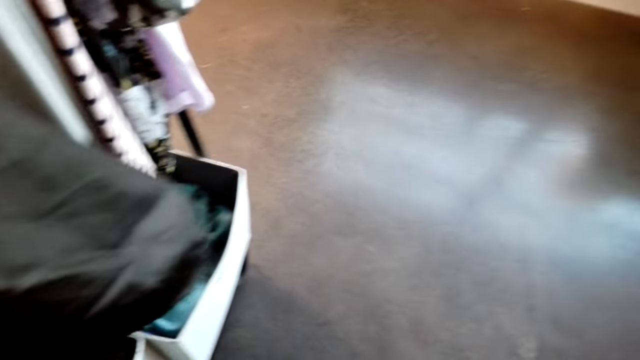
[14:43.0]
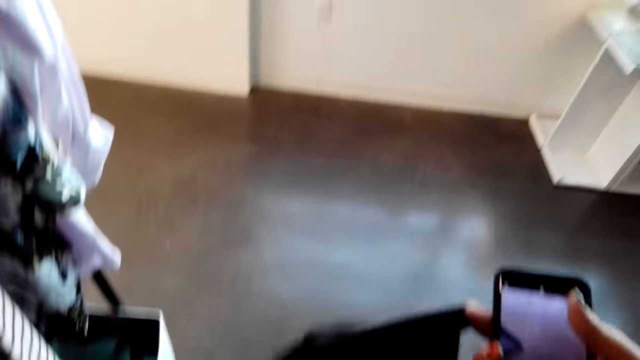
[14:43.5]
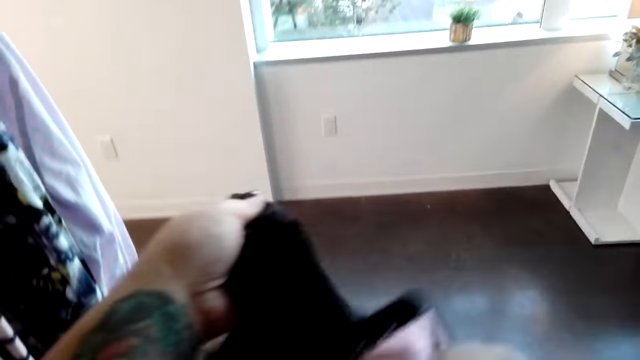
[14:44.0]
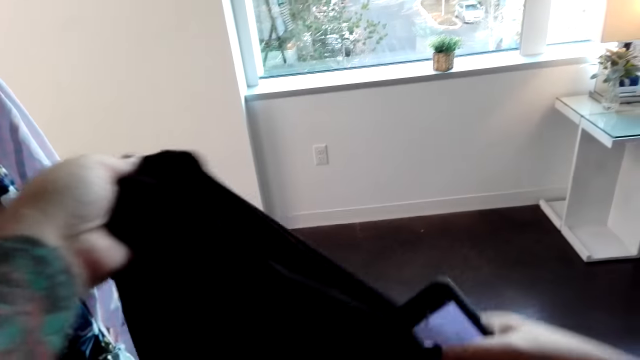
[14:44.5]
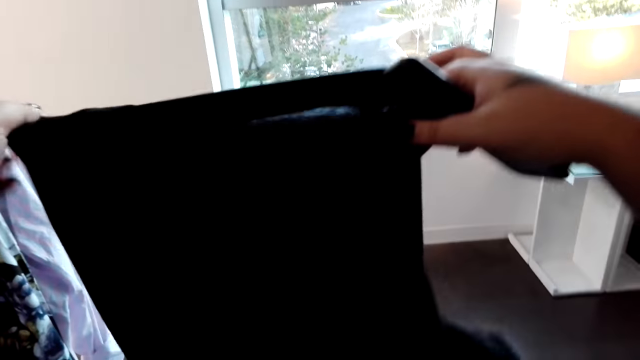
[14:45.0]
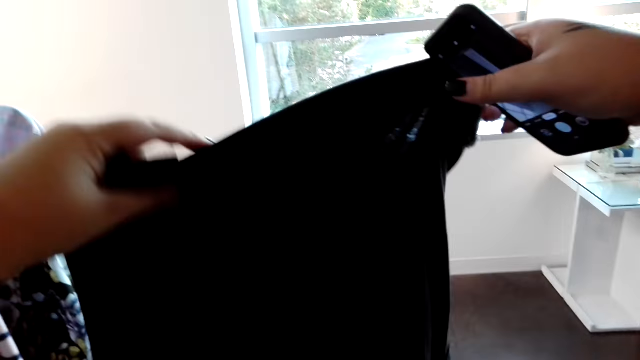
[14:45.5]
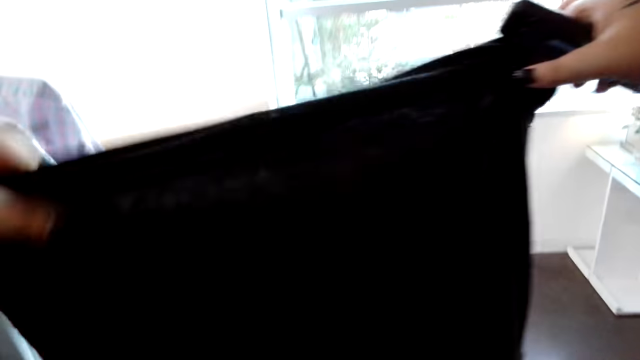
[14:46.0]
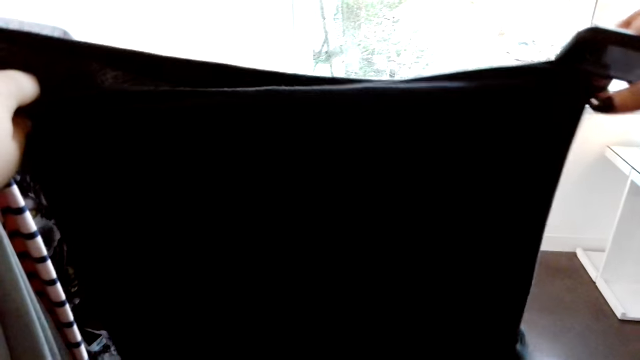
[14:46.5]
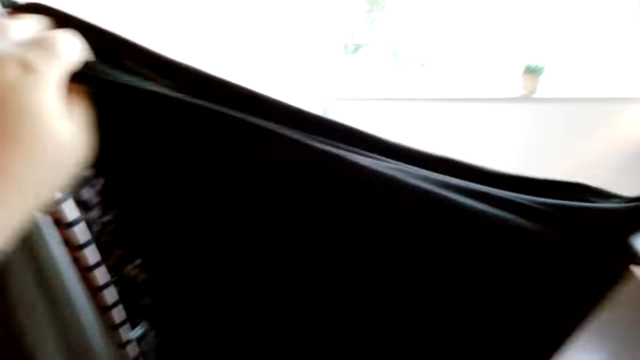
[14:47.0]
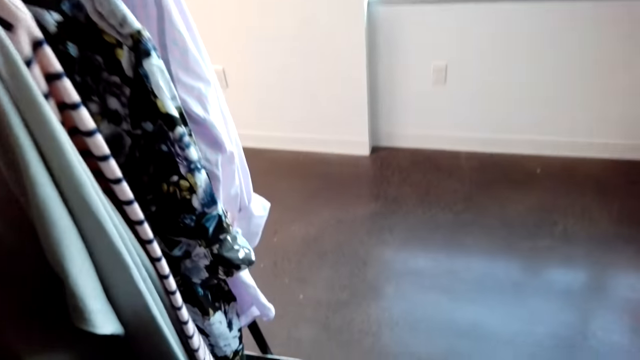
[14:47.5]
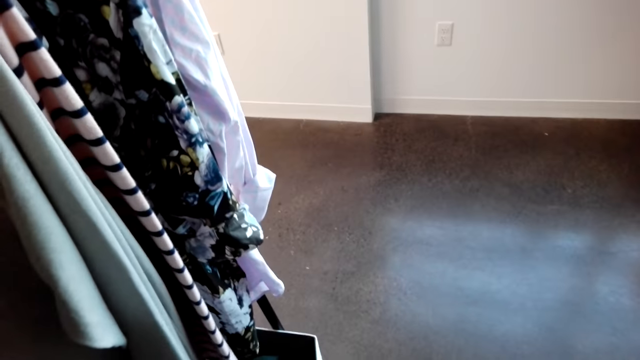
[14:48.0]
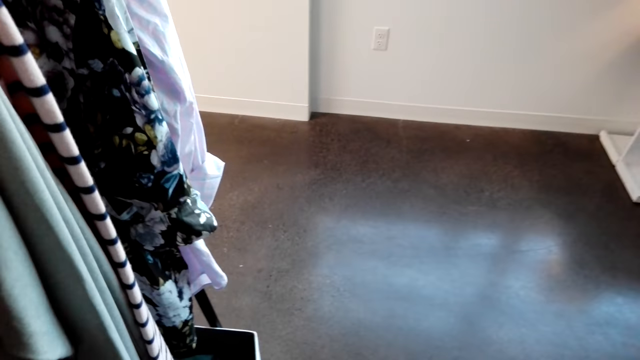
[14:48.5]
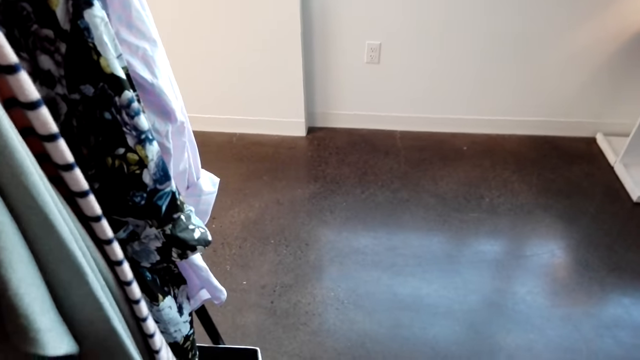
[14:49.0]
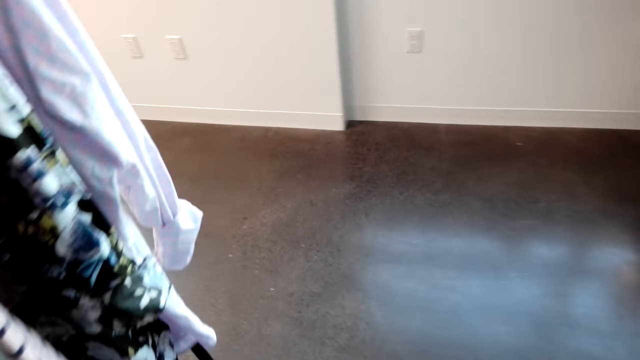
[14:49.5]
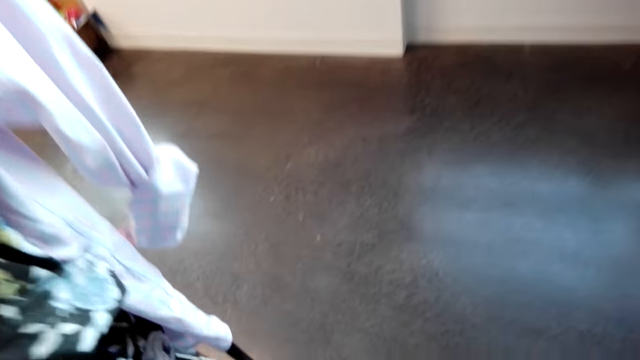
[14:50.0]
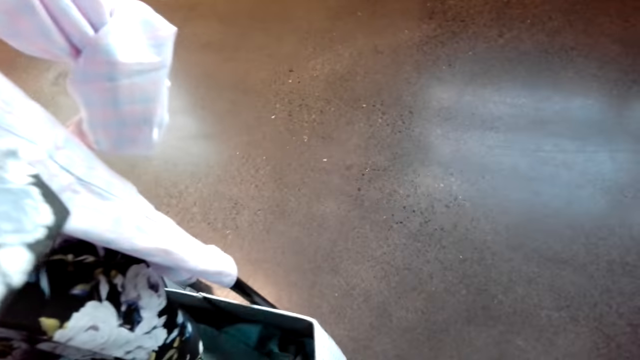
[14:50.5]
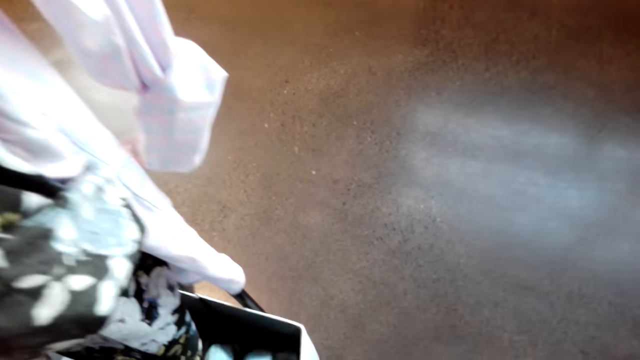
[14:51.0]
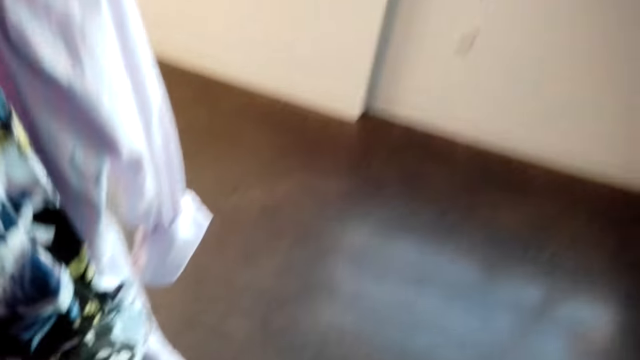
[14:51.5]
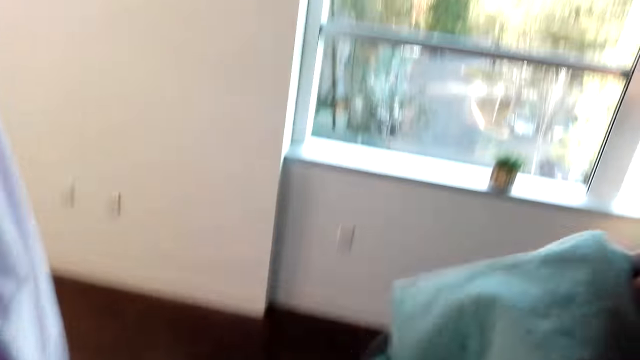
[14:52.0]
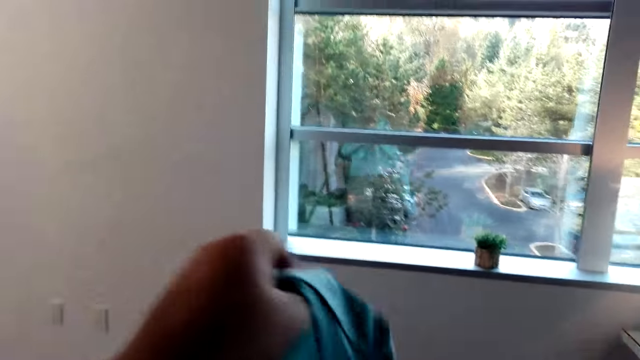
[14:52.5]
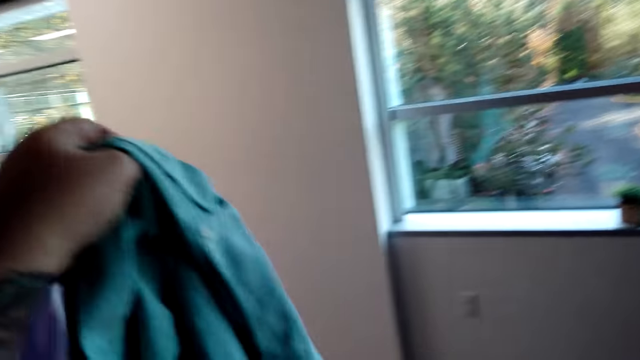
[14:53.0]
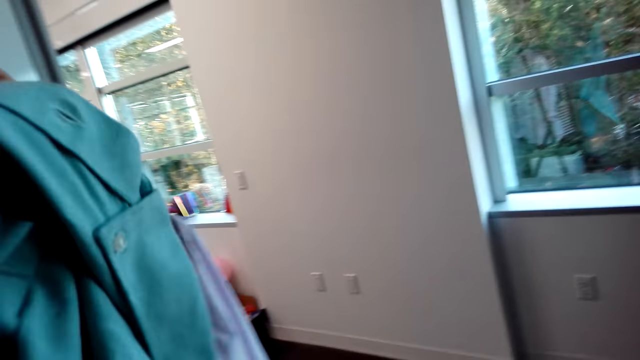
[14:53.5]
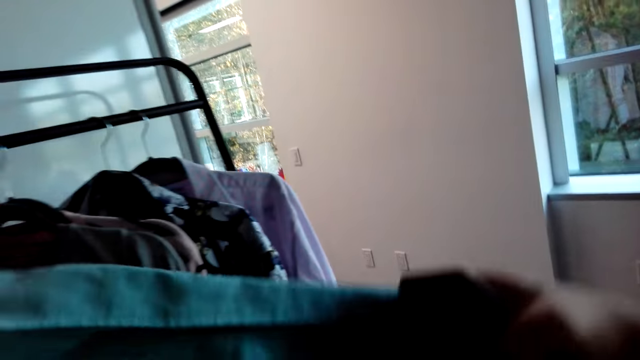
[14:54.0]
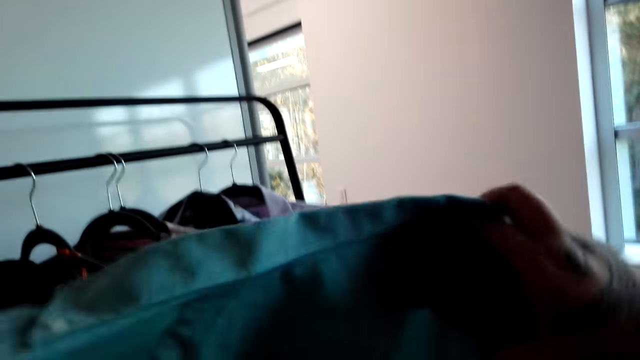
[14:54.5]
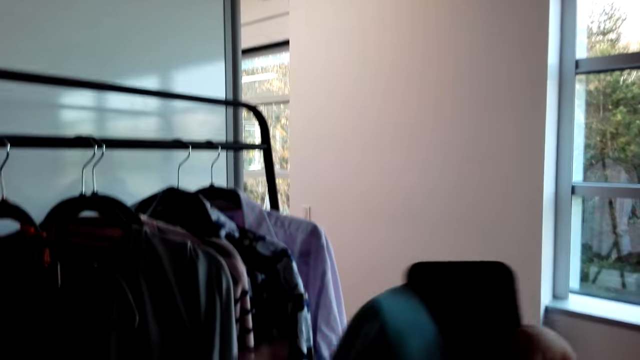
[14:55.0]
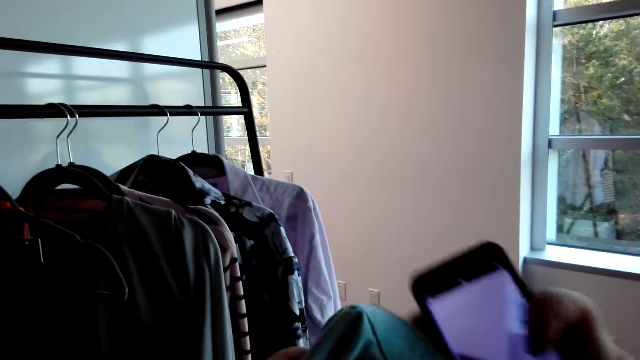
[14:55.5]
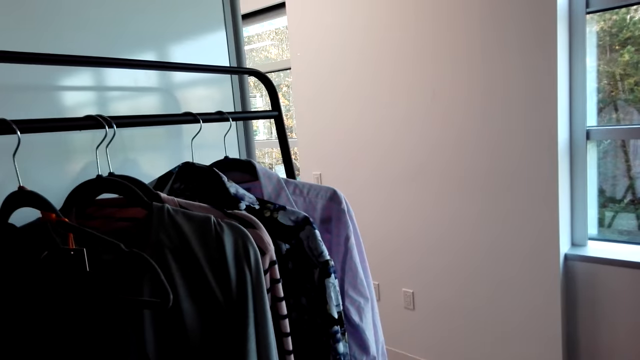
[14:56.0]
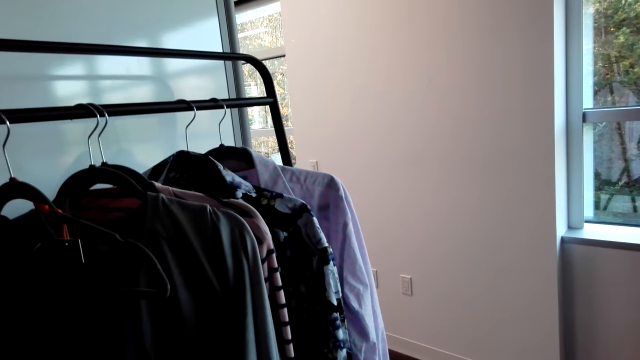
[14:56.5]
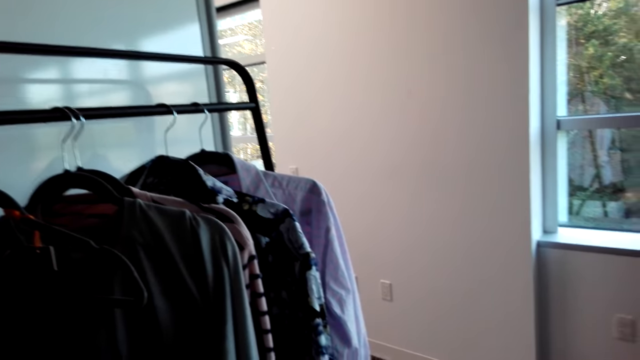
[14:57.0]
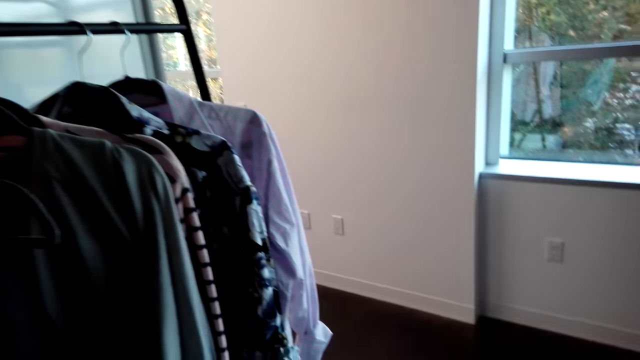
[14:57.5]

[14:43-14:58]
The camera wearer examines the cloth. They lift a t-shirt. They look at the t-shirt. They pick a coat from a box. They look at the coat.

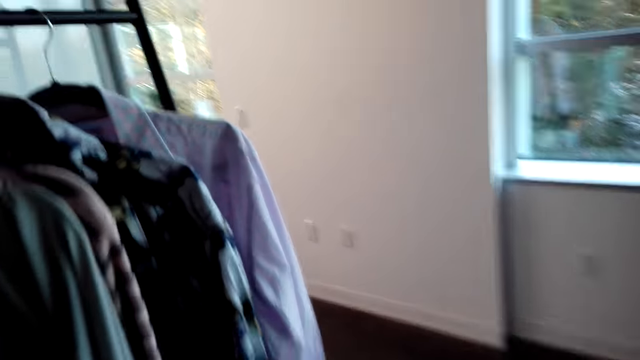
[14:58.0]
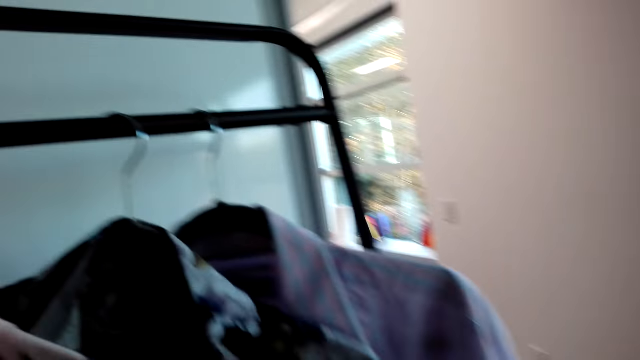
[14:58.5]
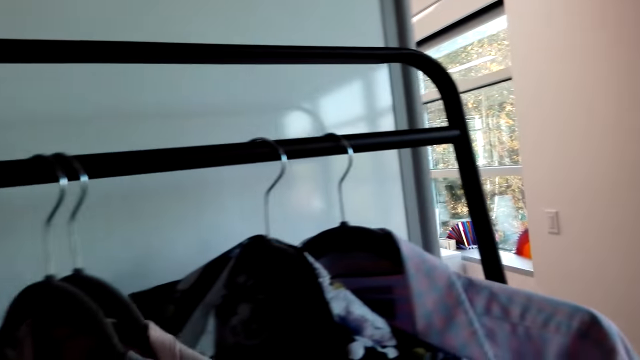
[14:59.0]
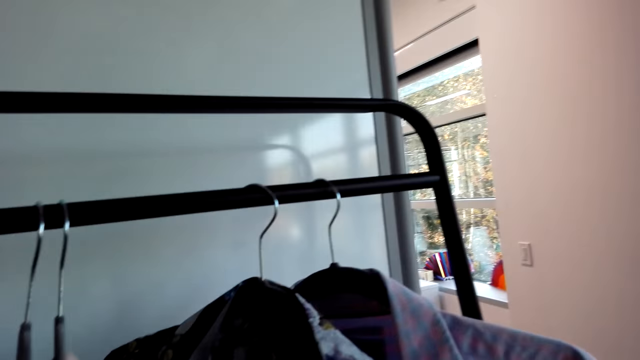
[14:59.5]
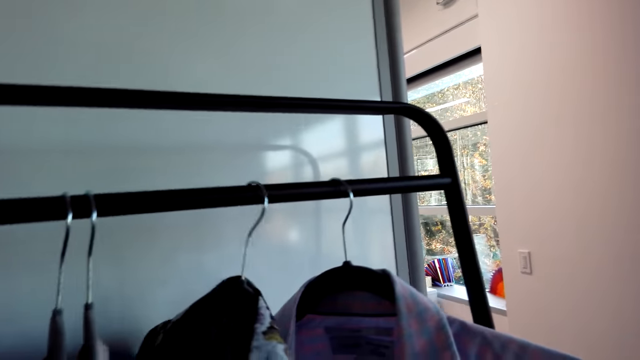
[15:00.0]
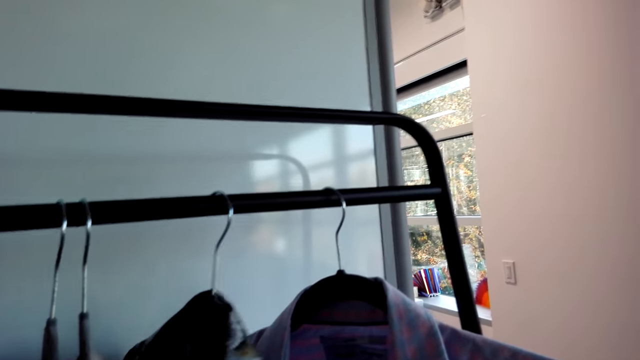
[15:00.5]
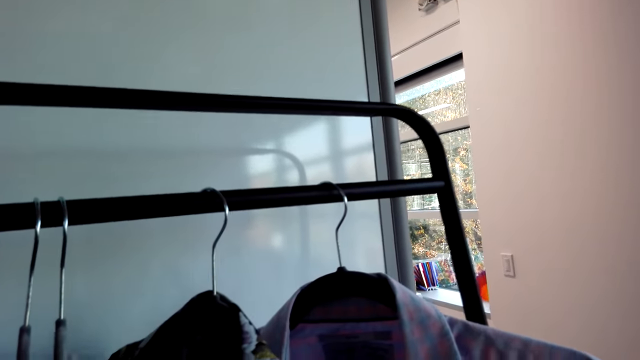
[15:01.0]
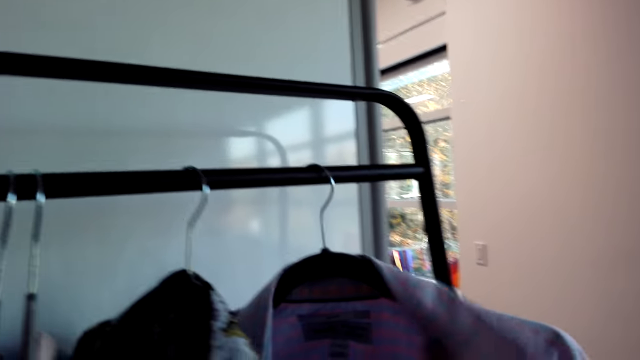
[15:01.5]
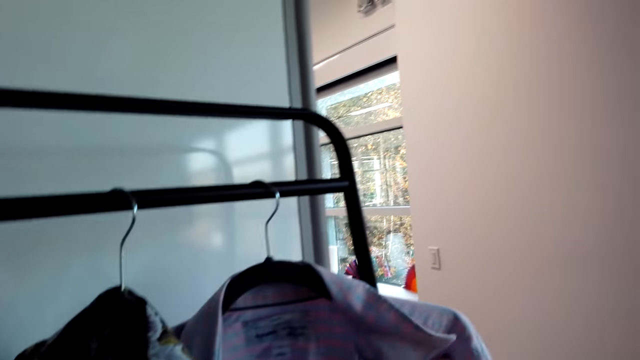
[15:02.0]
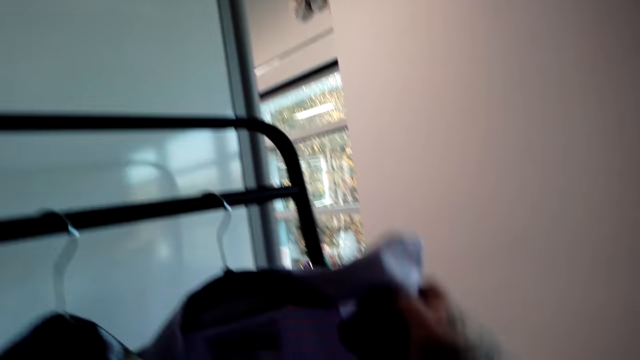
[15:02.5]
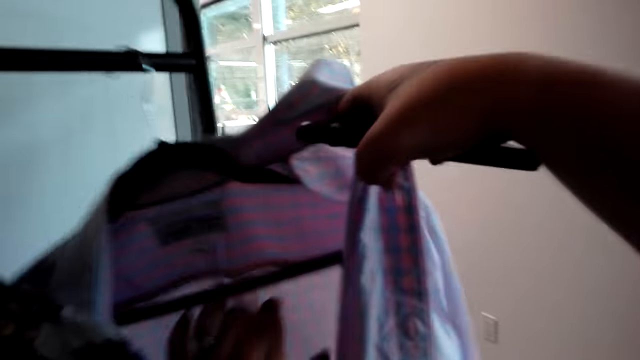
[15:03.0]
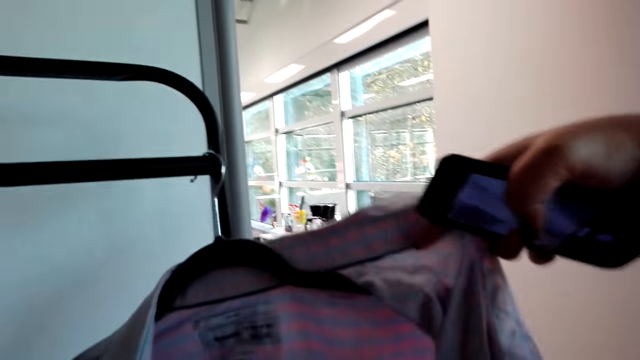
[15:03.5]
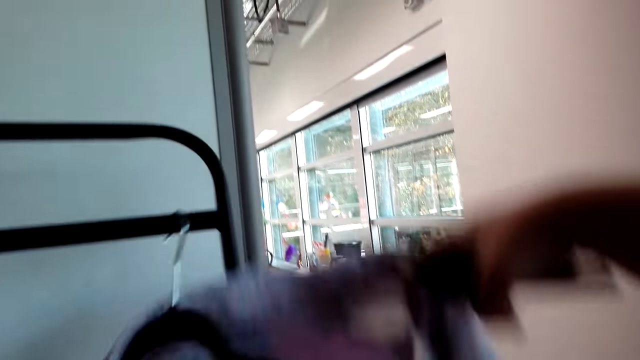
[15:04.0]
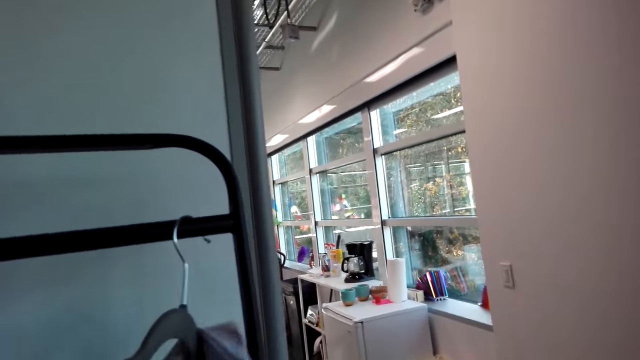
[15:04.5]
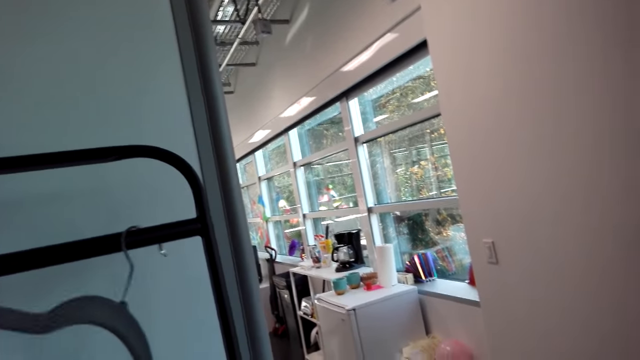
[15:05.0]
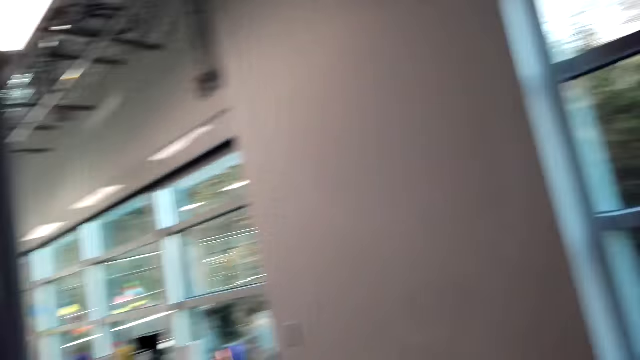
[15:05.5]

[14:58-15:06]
The camera wearer peruses the clothes. They touch a cloth on a cloth rack. They remove the cloth from the hanger. They look at a shirt.
